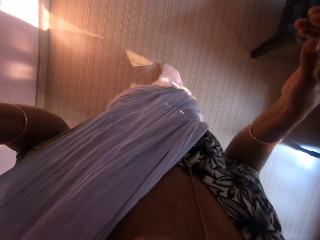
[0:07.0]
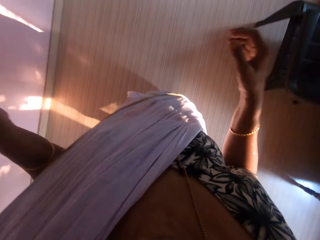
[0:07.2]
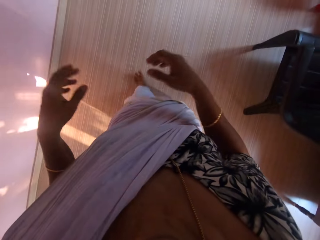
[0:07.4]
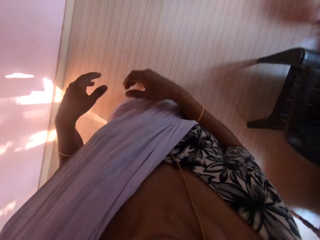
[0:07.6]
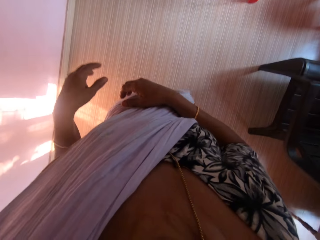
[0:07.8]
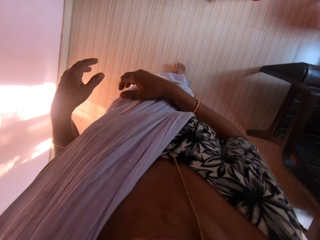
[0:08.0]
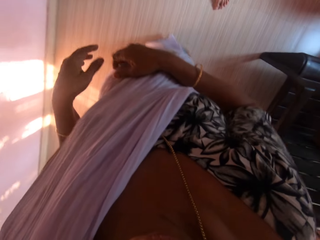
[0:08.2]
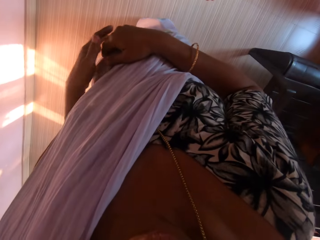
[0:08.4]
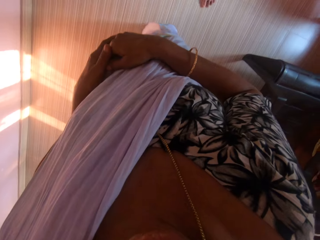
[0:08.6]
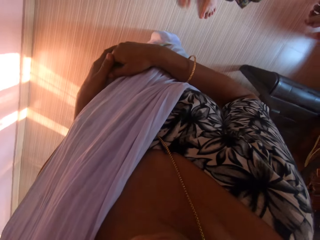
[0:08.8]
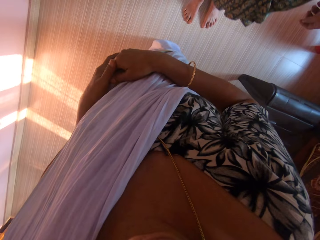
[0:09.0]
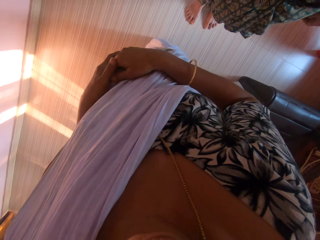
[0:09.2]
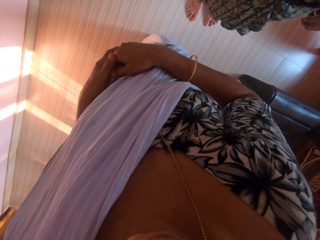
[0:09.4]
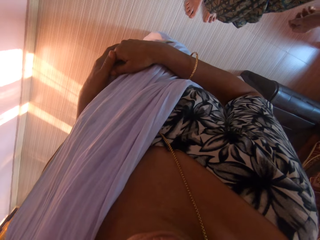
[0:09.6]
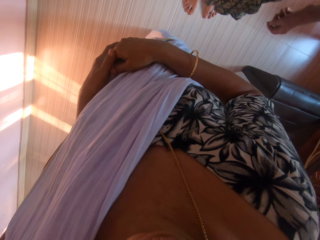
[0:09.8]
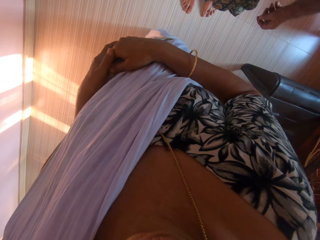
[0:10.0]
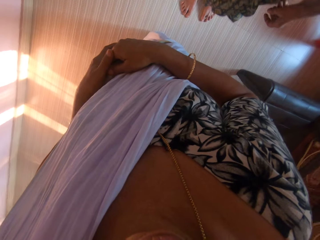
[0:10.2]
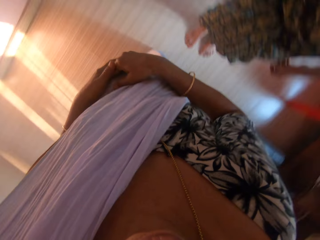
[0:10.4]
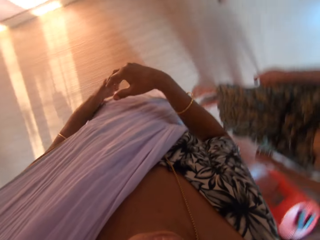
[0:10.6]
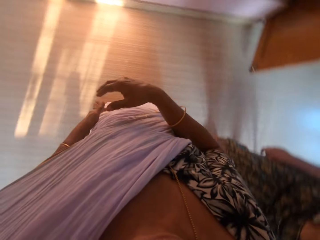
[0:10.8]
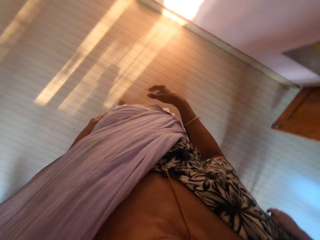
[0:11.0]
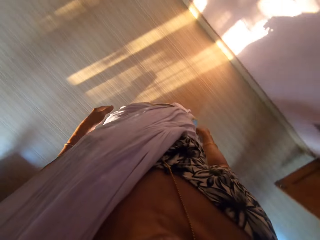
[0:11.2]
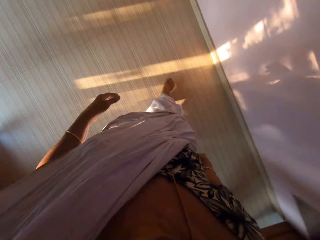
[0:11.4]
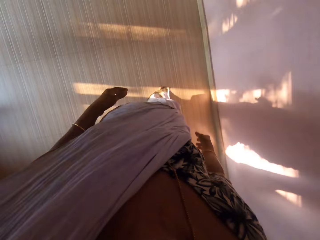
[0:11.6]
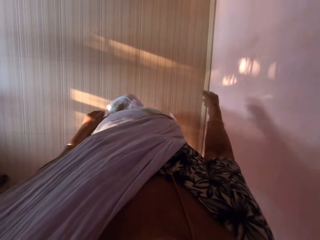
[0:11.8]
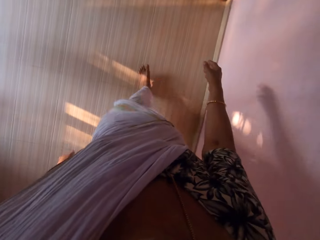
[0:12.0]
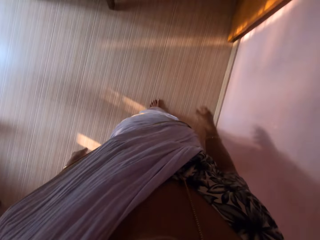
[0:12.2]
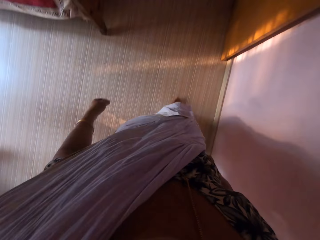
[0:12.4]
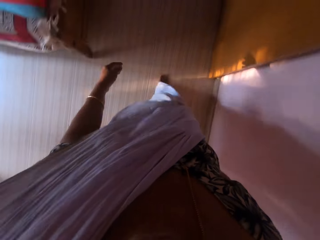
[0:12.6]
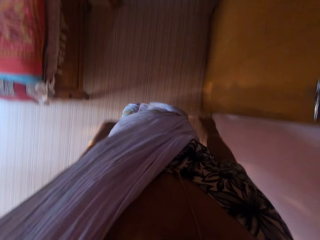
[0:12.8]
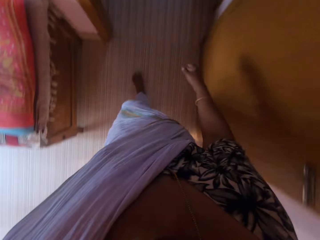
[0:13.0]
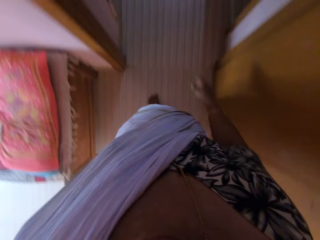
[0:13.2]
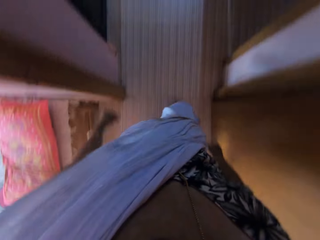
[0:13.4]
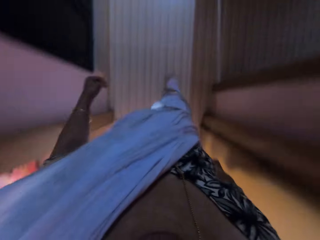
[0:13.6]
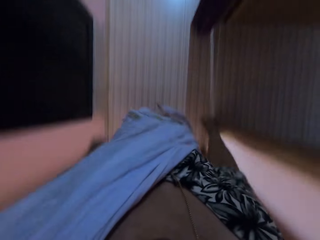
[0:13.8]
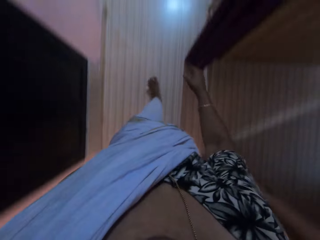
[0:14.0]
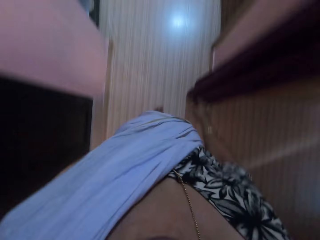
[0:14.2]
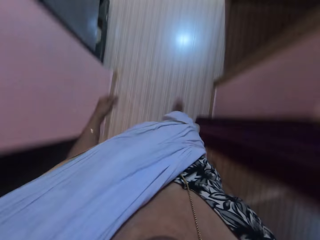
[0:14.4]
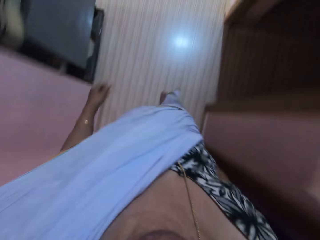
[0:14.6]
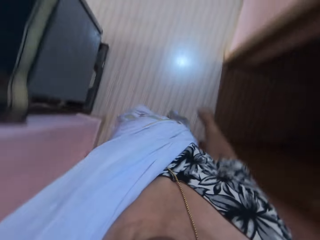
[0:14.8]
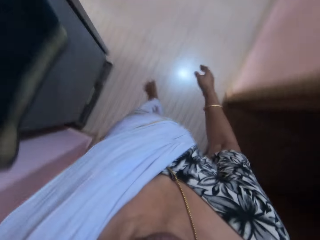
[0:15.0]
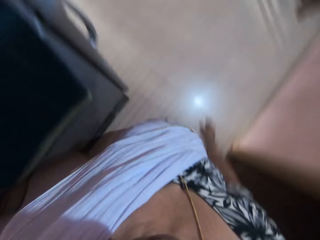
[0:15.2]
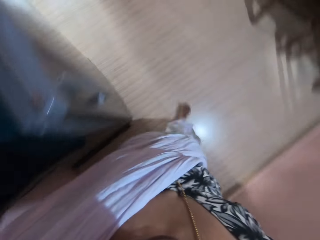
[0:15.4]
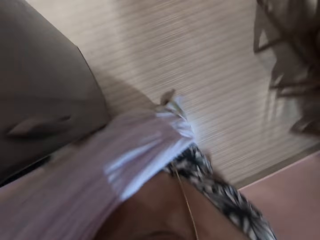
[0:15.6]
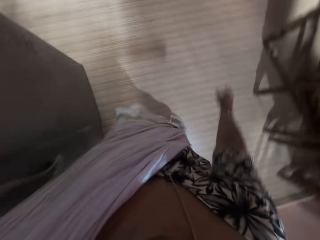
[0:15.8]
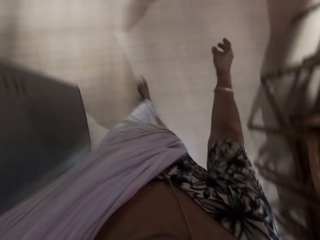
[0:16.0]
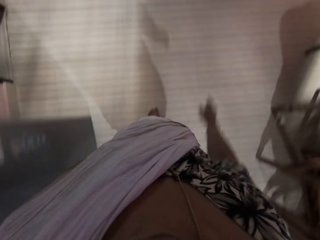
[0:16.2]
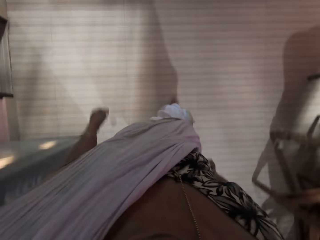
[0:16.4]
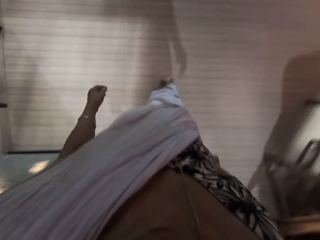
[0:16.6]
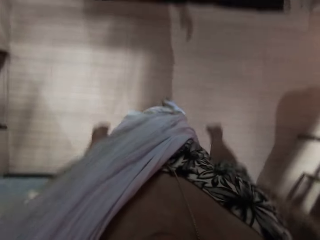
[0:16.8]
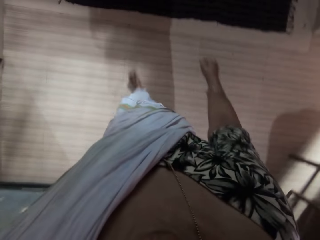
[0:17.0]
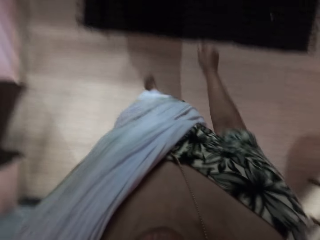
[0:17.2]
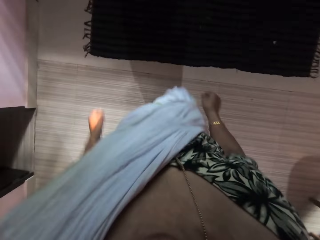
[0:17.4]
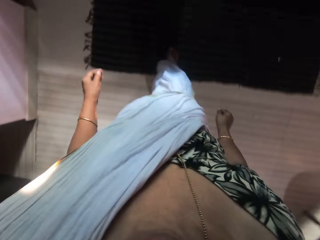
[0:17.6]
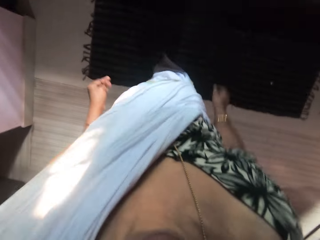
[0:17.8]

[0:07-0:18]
The camera wearer stops in front of a man. They interact with the man. They walk around the room and walk towards a kitchen countertop.

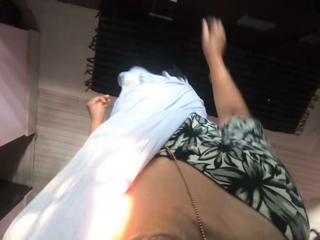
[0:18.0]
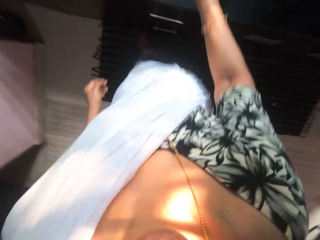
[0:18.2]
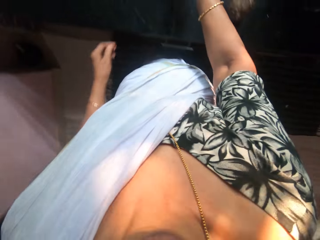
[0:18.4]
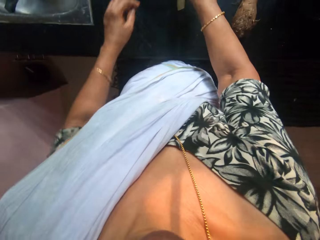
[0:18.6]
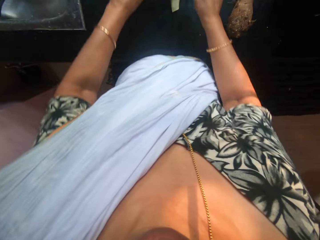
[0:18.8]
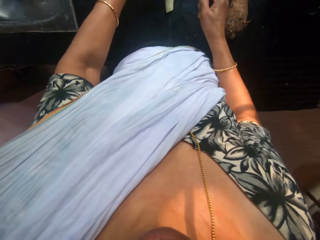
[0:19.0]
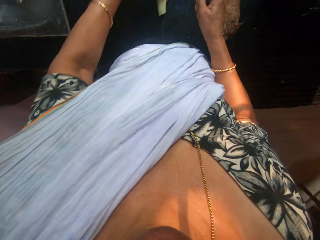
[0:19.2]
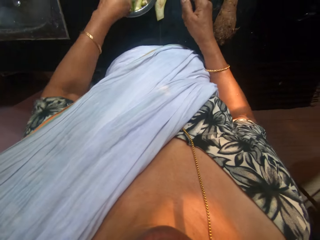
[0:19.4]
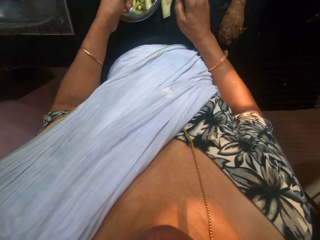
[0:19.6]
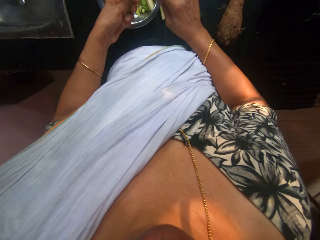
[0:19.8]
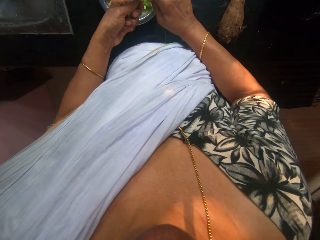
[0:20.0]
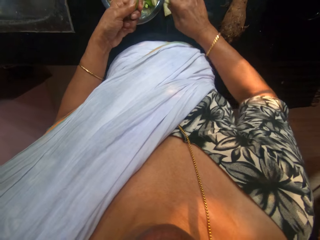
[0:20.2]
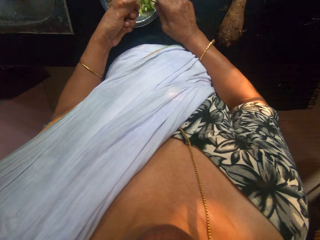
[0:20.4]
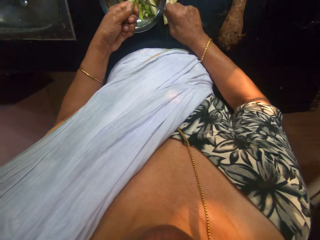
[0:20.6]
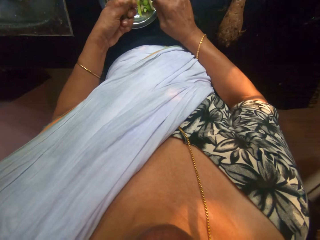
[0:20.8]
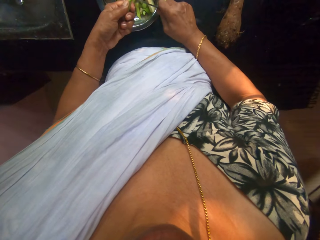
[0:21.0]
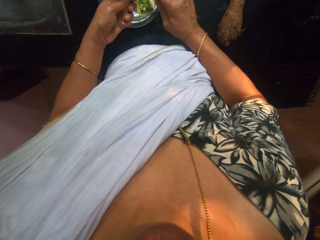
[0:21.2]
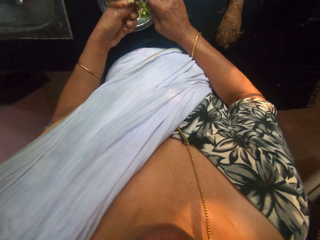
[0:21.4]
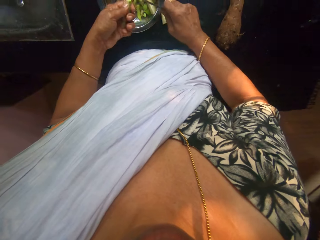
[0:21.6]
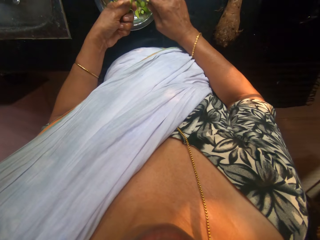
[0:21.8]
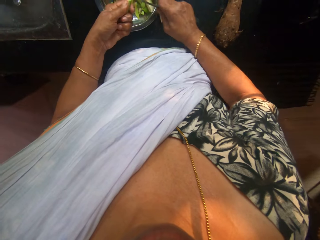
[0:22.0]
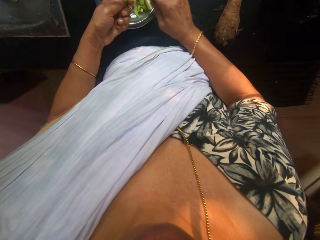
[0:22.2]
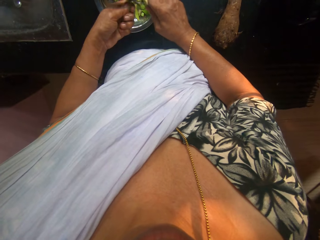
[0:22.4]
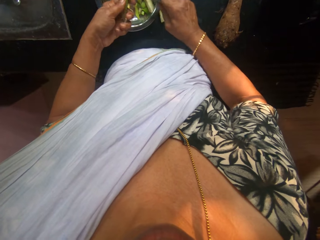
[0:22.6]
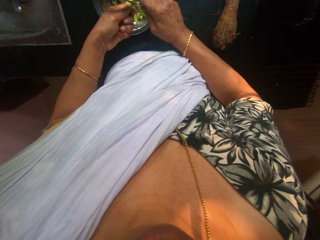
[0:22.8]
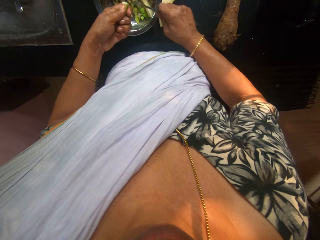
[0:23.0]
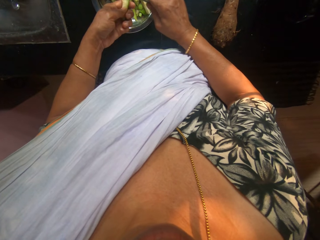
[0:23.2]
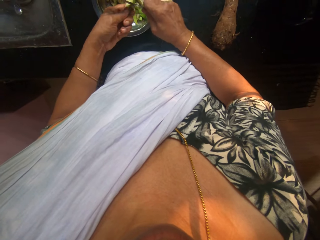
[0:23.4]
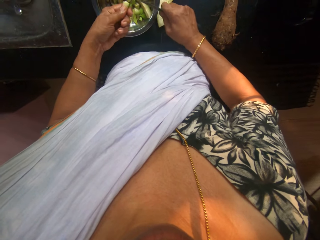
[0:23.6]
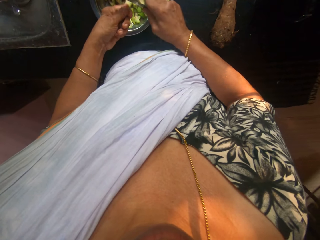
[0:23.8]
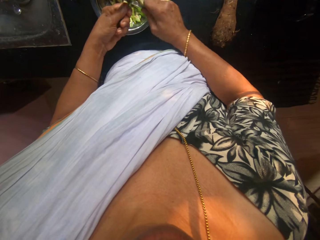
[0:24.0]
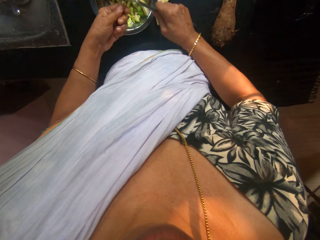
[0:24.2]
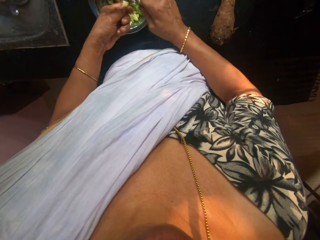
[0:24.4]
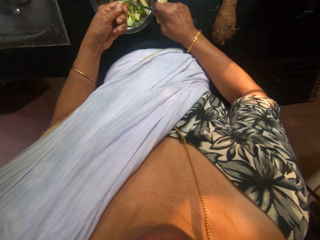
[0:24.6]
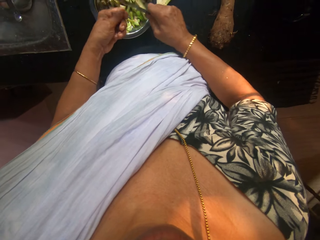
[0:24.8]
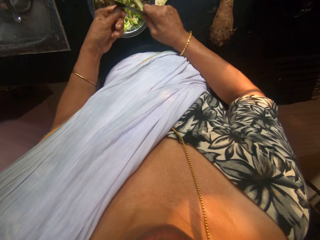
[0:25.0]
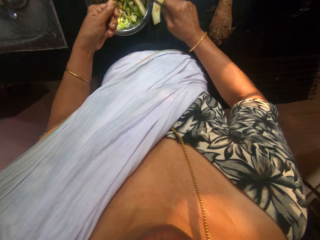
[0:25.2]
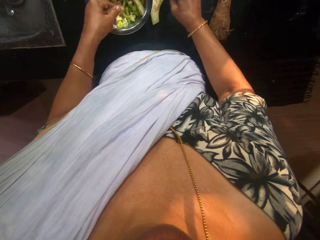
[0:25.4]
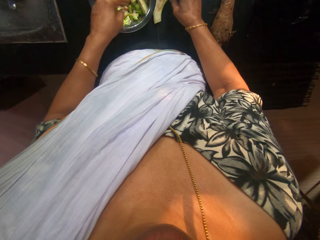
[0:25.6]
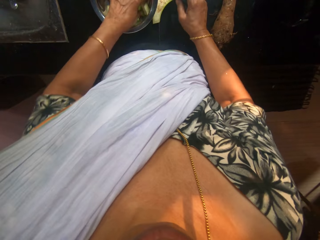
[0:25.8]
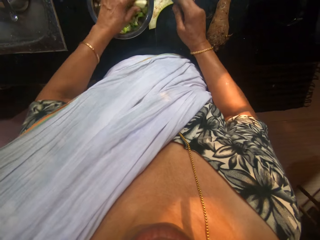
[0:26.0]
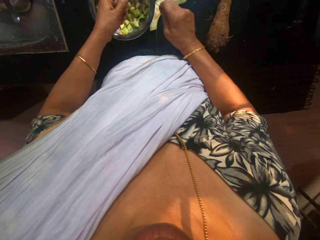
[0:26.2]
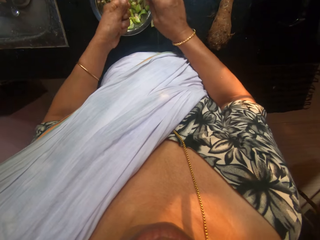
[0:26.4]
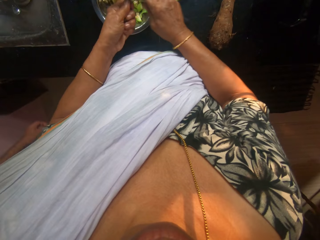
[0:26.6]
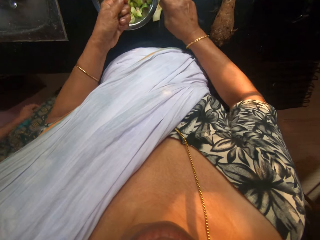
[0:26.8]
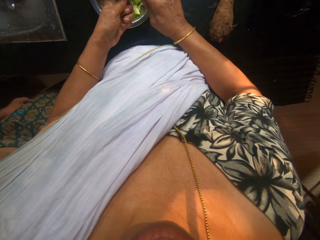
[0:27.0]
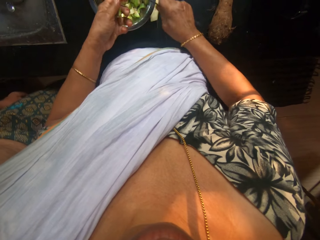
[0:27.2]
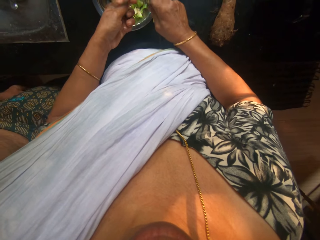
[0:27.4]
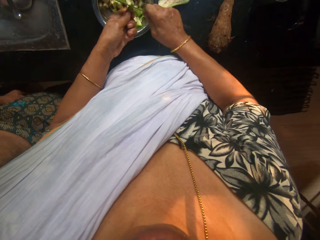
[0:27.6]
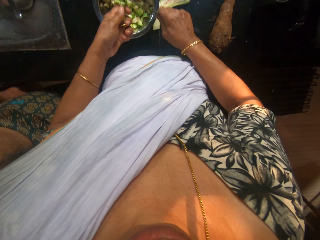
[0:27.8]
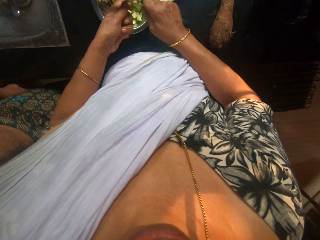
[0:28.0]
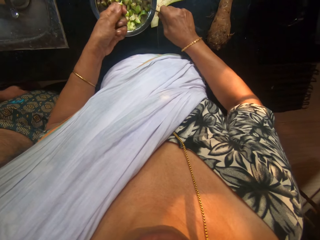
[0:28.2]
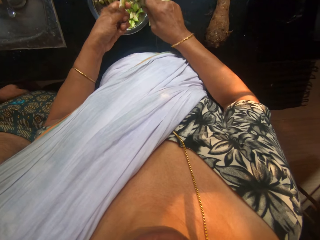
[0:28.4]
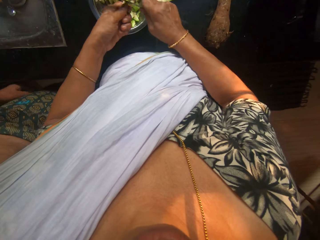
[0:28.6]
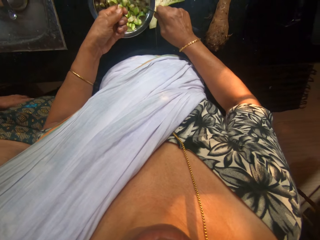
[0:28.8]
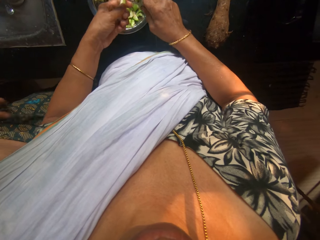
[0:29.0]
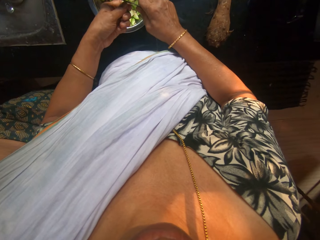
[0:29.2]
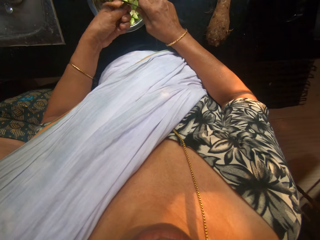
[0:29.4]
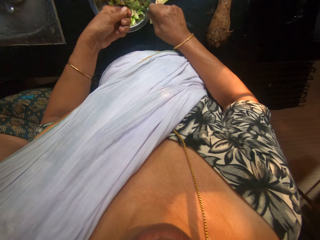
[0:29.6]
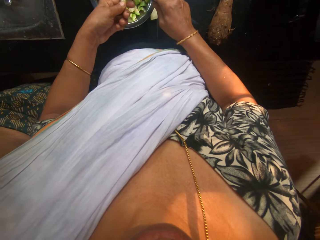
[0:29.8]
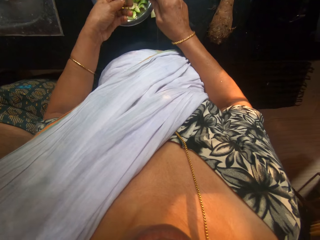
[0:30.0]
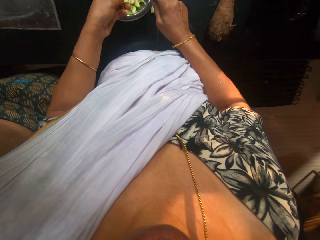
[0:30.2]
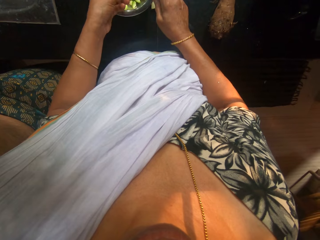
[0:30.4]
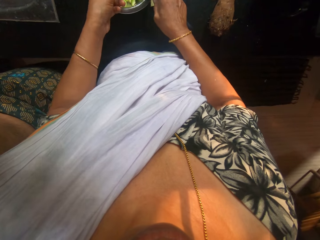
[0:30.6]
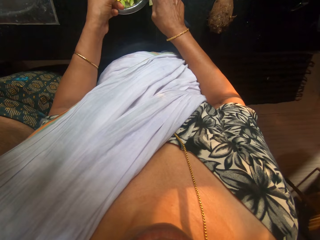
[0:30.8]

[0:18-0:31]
The camera wearer picks up a knife from a bowl with her right hand. She picks up a cucumber from the bowl with her left hand. She dices the cucumber into the bowl with the knife in her right hand. A man stands beside the camera wearer. The camera wearer converses with the man.
